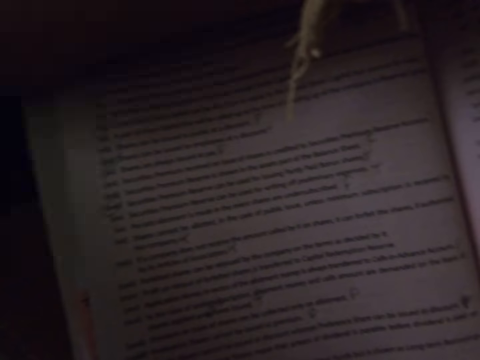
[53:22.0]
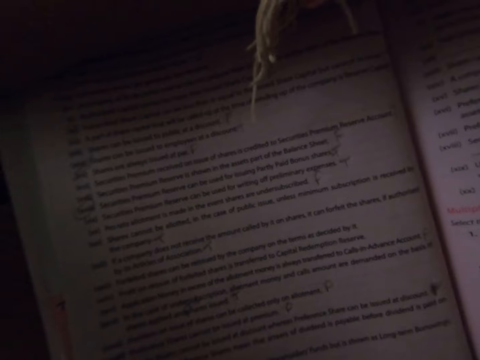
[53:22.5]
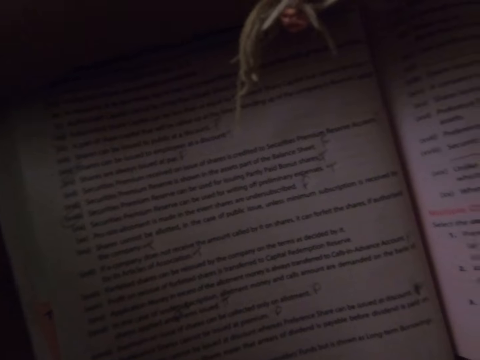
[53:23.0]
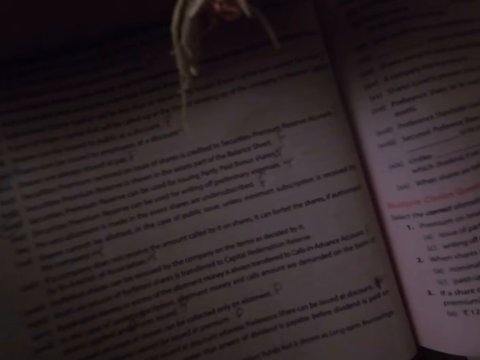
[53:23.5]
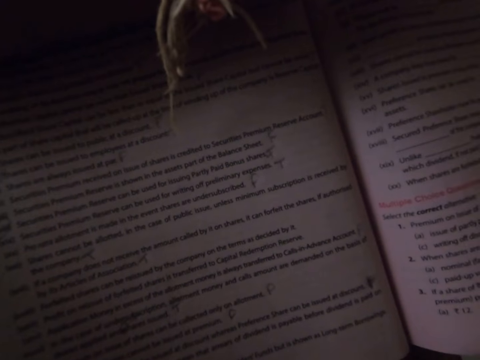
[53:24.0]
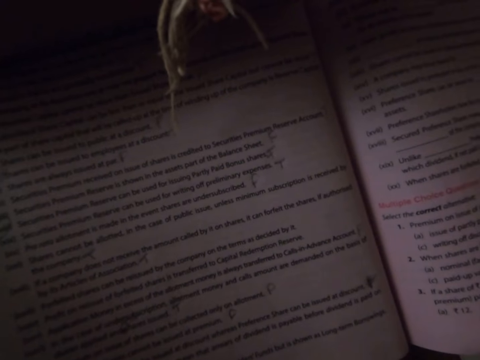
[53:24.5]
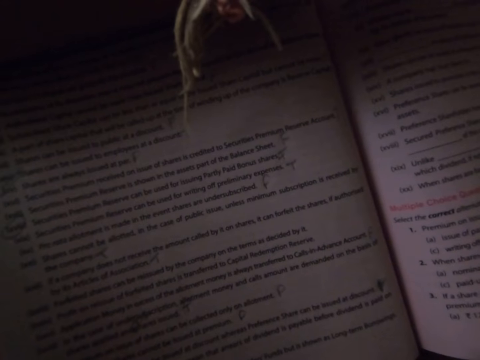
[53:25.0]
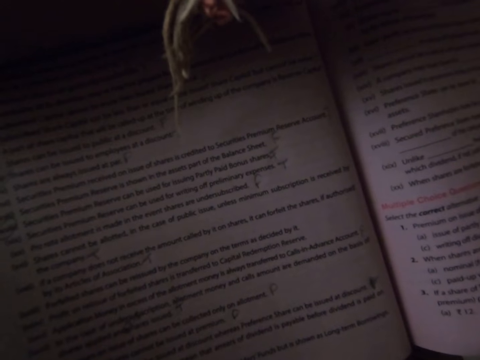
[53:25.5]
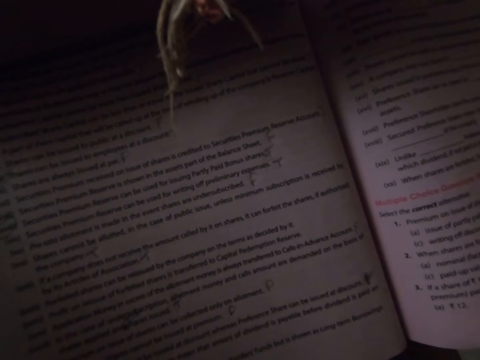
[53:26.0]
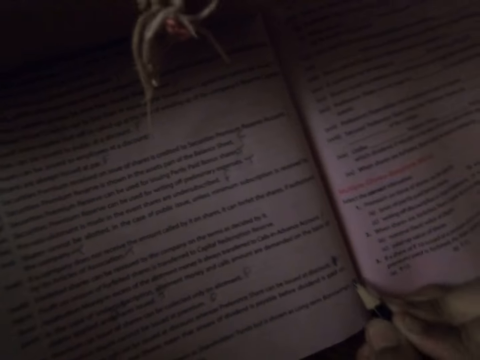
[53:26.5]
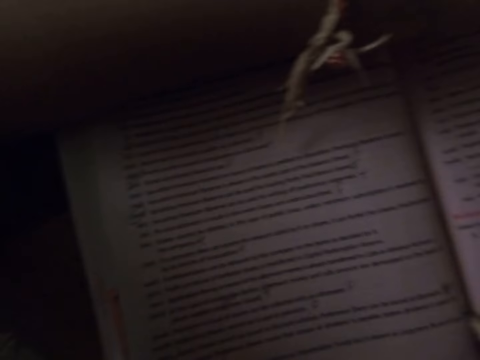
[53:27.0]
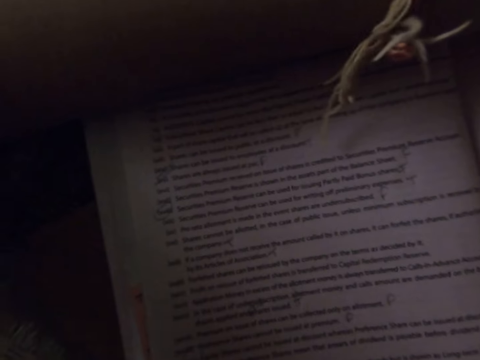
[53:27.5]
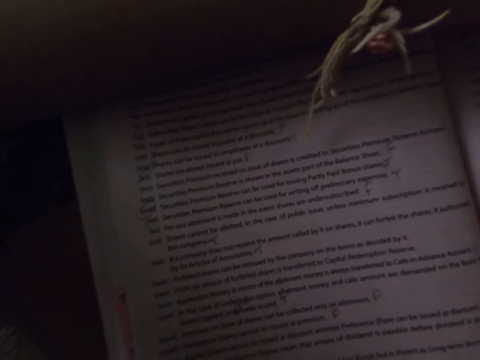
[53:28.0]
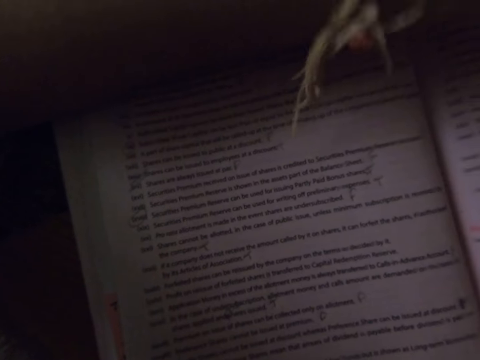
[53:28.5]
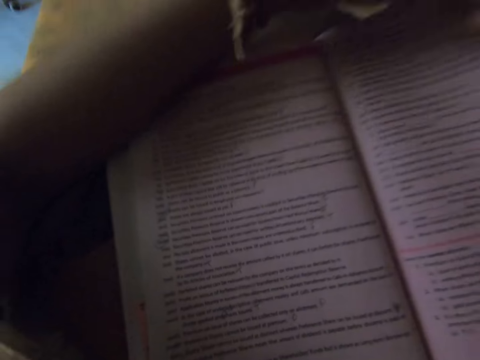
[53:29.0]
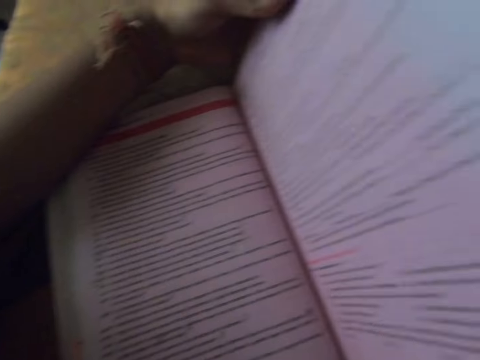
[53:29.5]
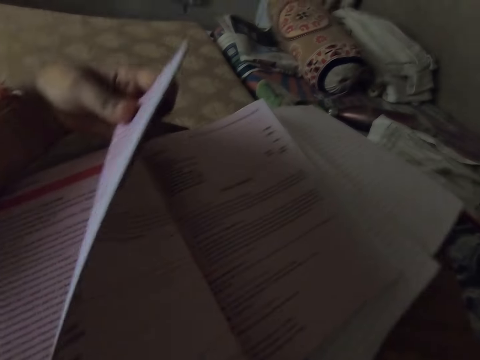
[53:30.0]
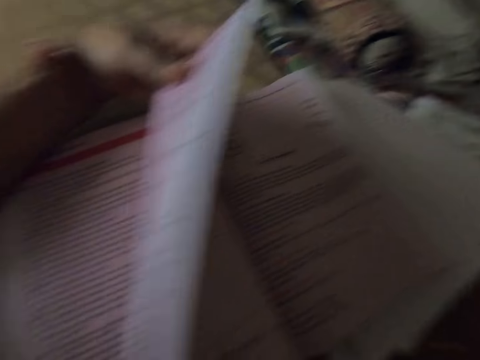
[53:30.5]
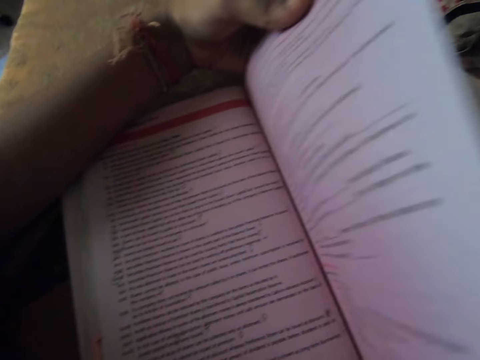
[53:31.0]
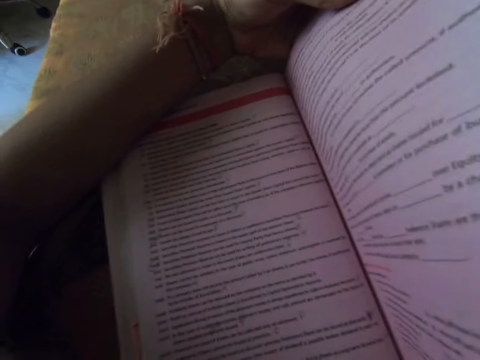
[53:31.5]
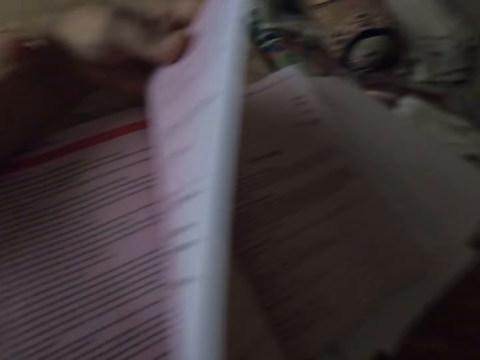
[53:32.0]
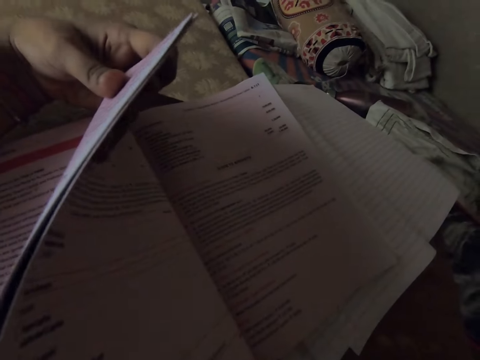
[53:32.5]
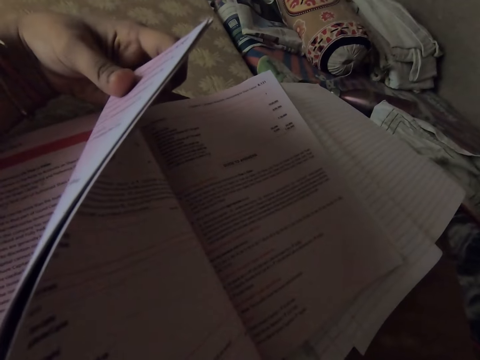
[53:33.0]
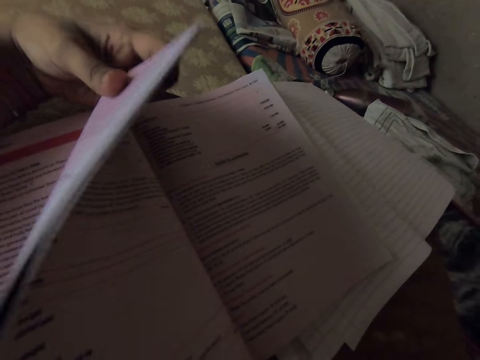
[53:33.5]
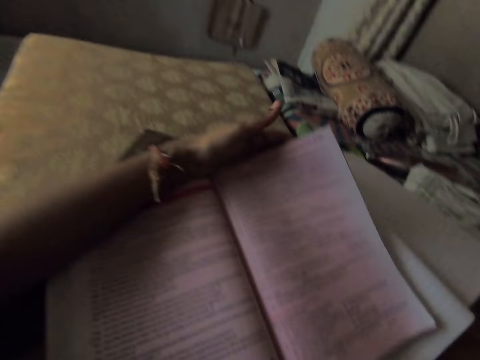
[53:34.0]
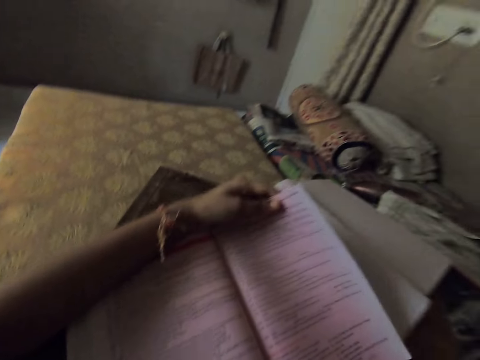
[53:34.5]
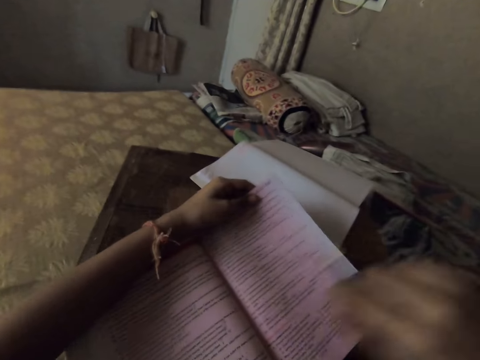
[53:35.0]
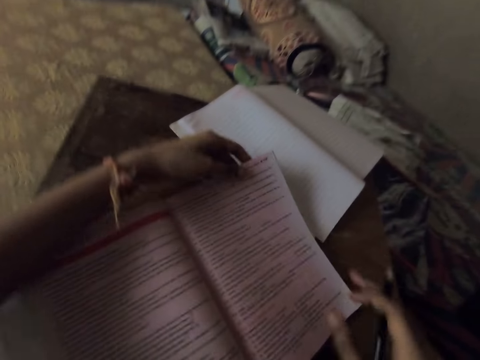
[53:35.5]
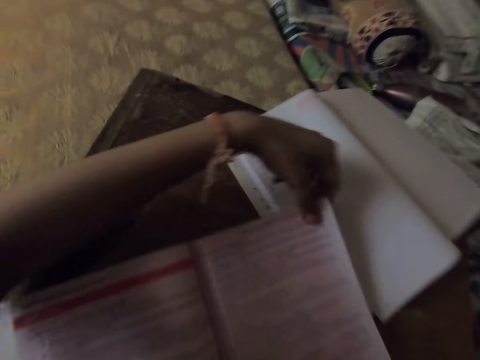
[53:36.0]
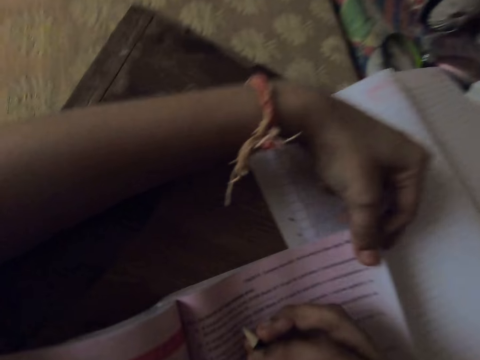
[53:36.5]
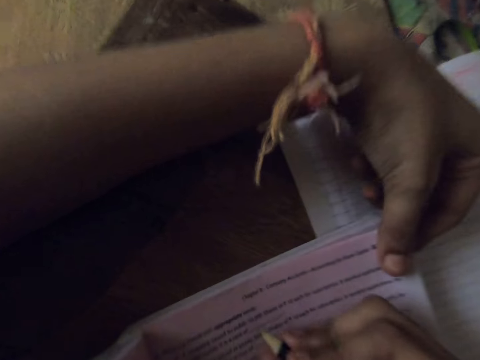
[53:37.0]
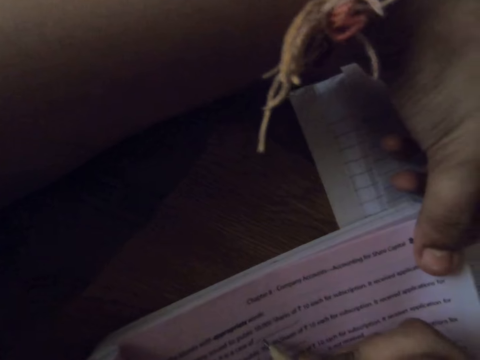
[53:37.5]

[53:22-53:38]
The camera wearer writes on the textbook with the pencil. She turns some pages in the textbook. She holds the pages of the book. She turns back the pages in the textbook. She adjusts the textbook. She moves the page of the book down. She moves her hand.

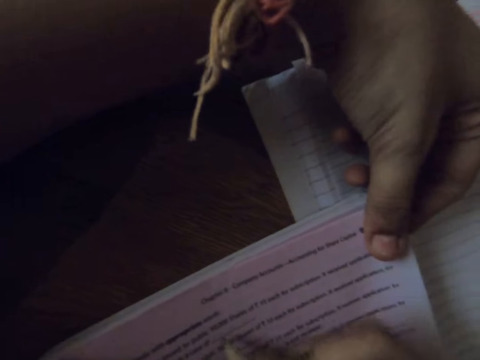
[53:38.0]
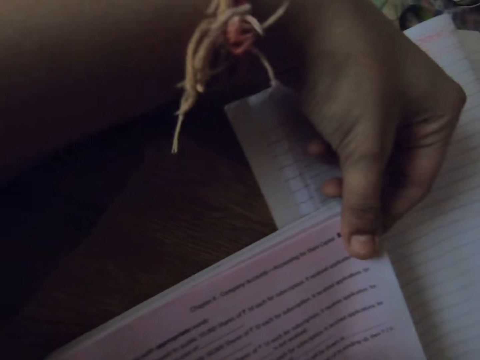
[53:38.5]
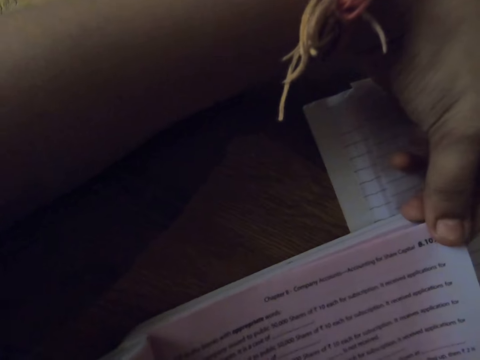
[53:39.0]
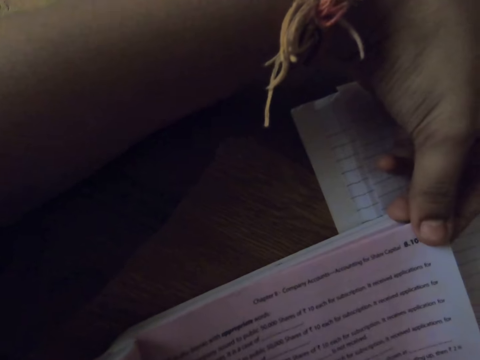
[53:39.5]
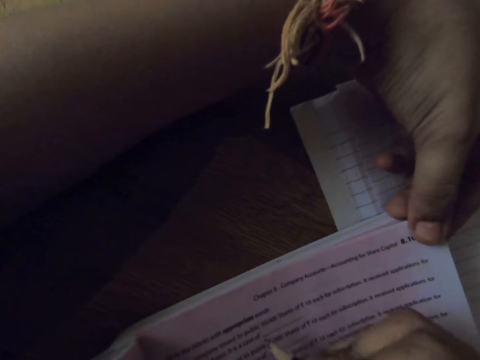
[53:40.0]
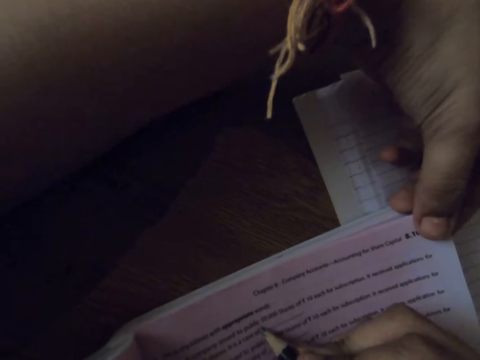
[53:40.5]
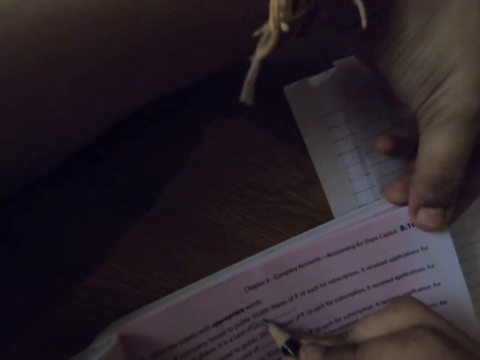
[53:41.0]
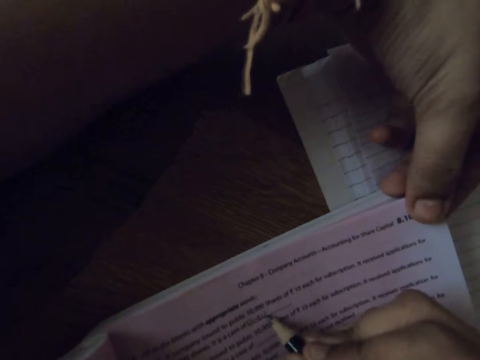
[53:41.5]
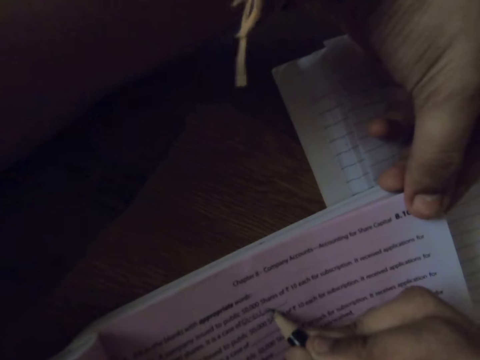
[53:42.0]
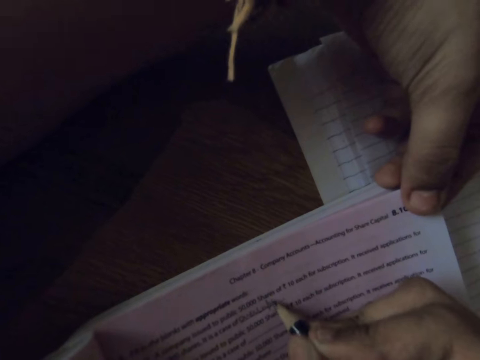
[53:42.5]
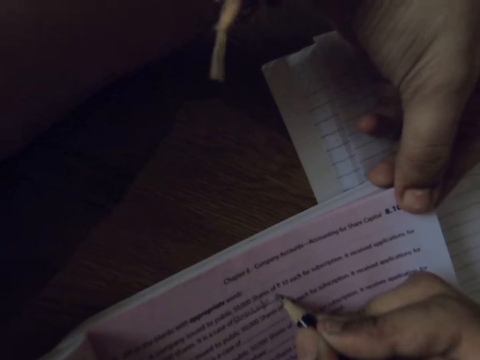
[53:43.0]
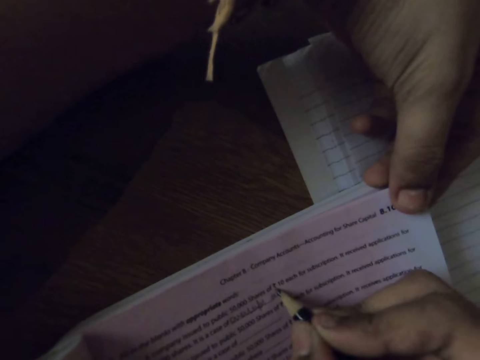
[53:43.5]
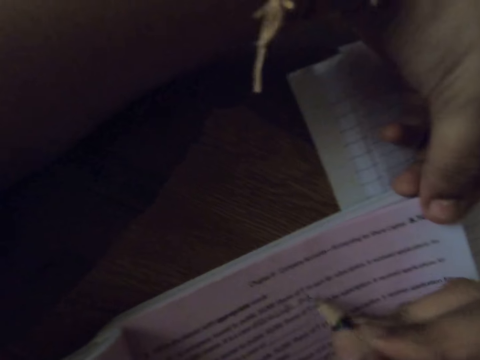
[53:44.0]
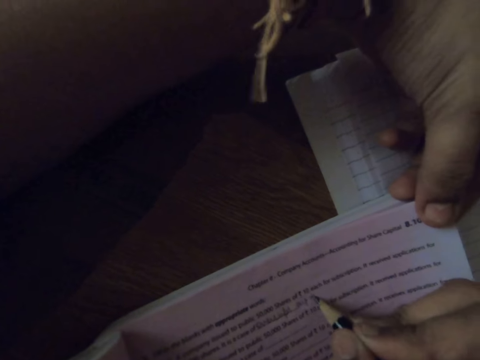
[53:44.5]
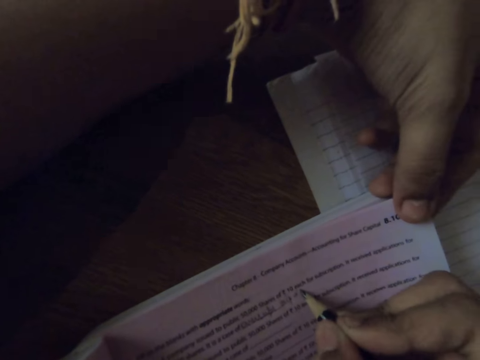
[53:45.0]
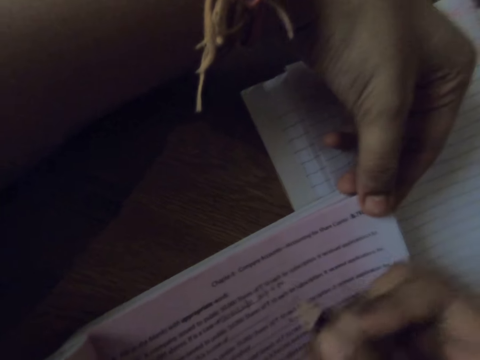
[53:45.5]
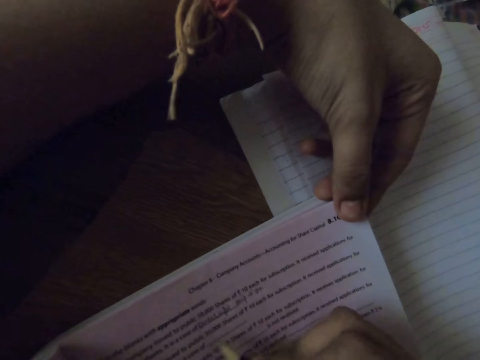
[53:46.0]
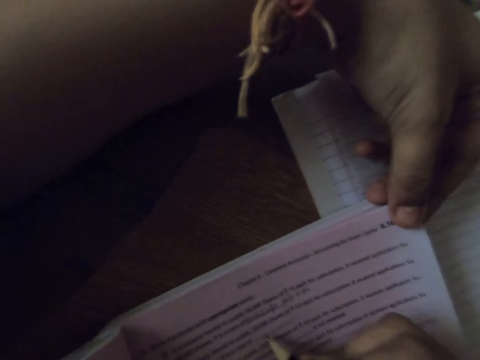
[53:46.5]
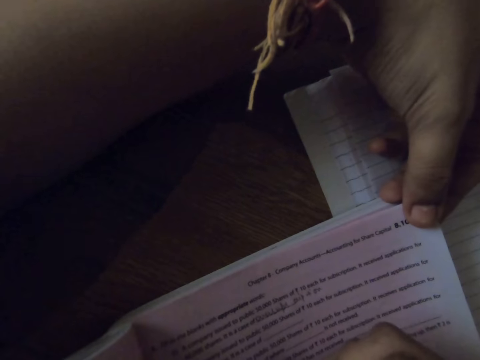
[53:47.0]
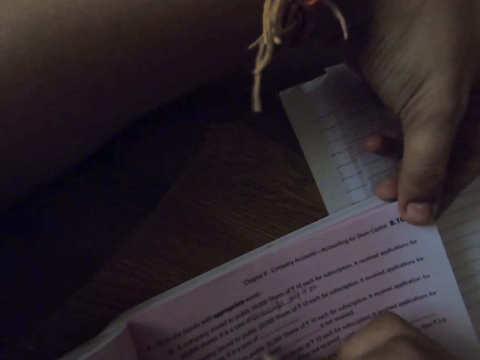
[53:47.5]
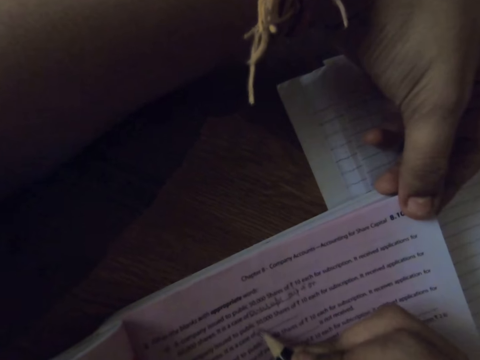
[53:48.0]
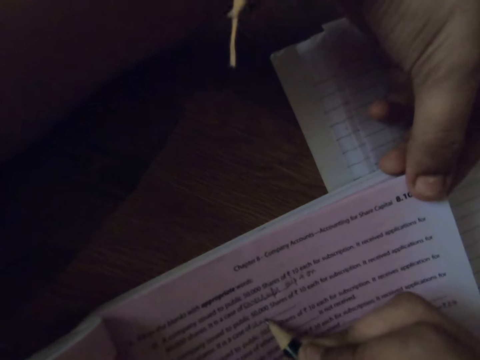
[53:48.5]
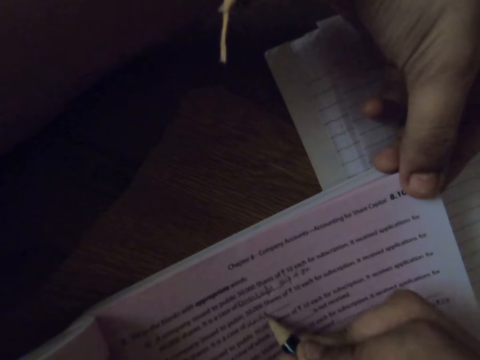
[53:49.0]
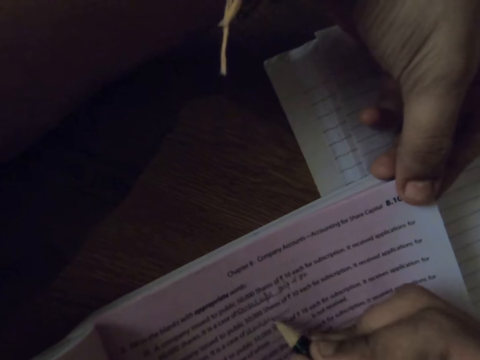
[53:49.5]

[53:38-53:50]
The camera wearer moves the pencil. They write on the textbook with the pencil. They move the pencil. They write on the textbook with the pencil.
